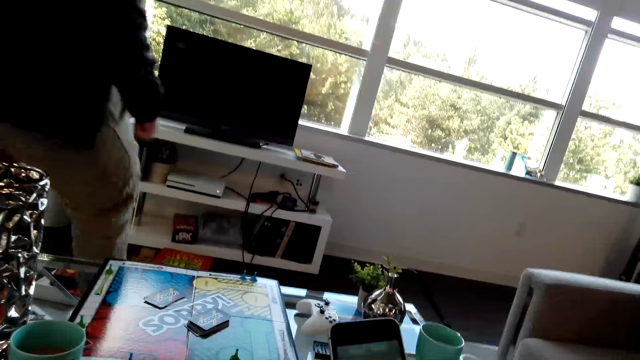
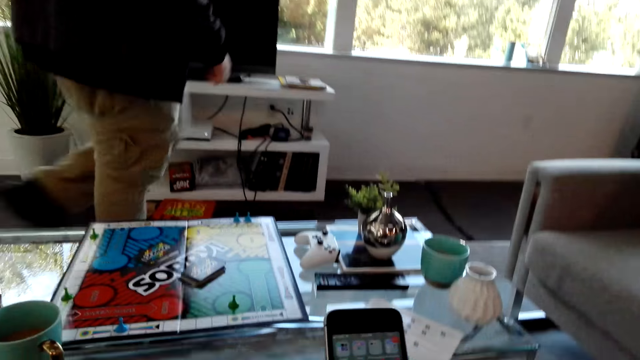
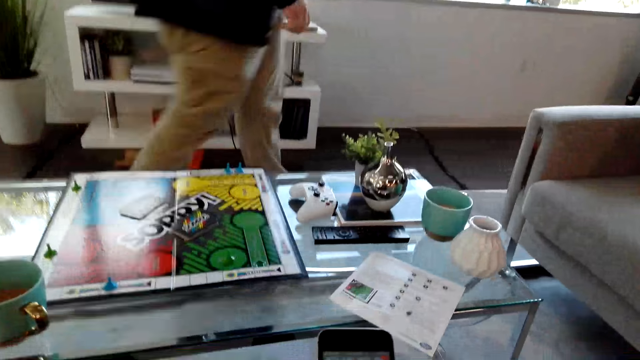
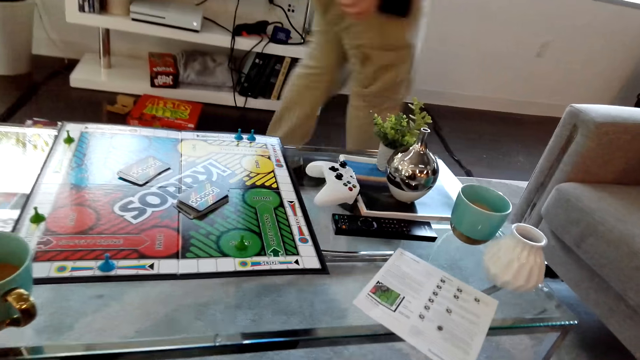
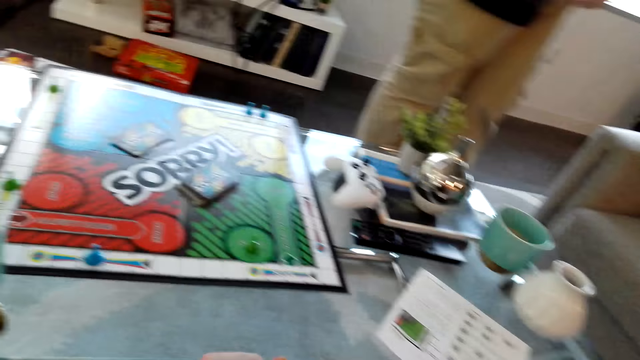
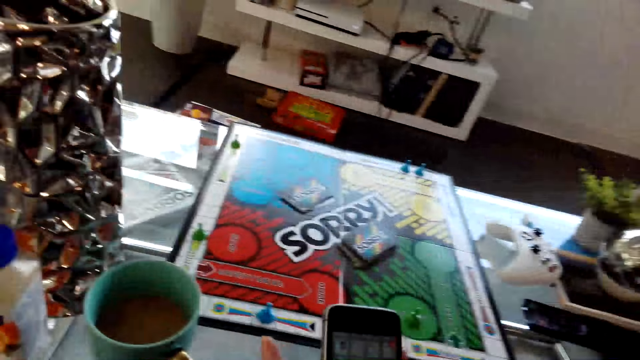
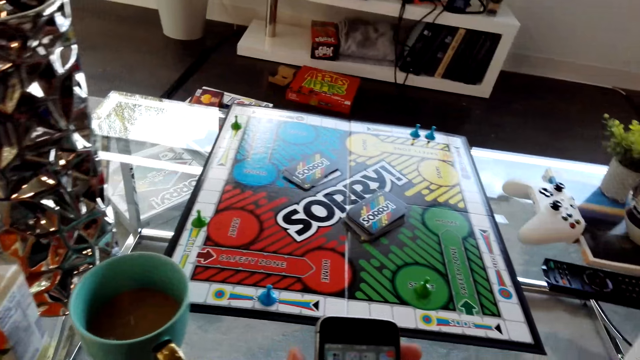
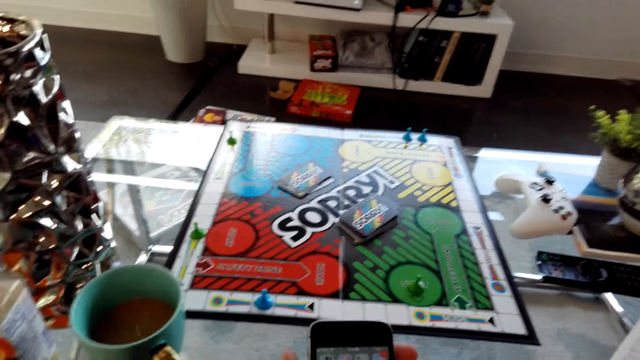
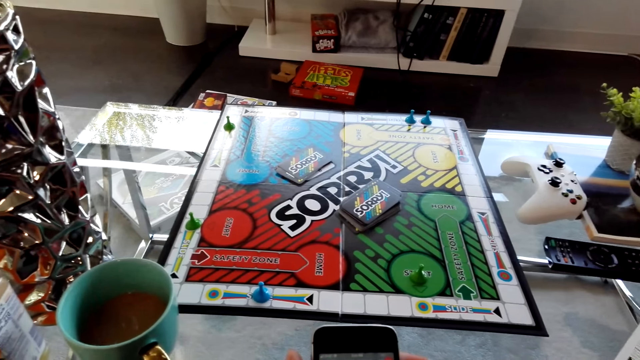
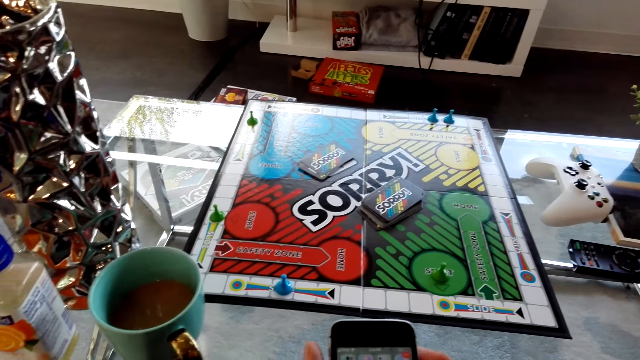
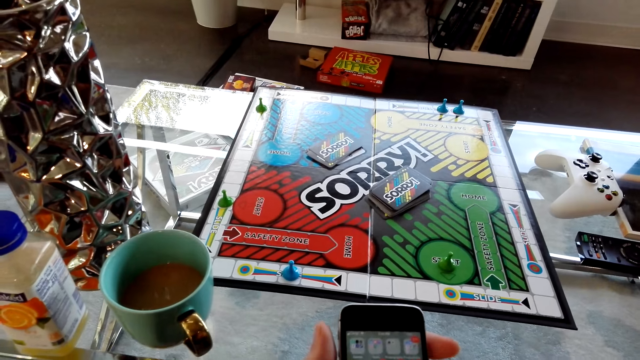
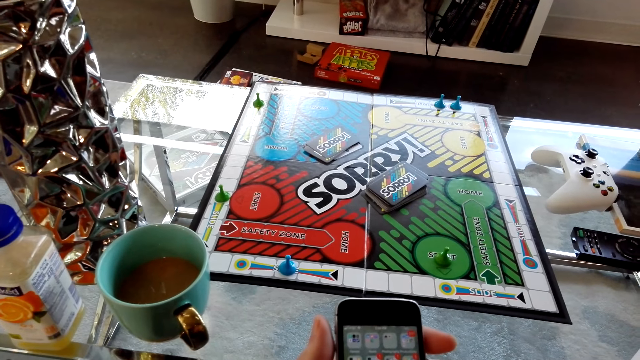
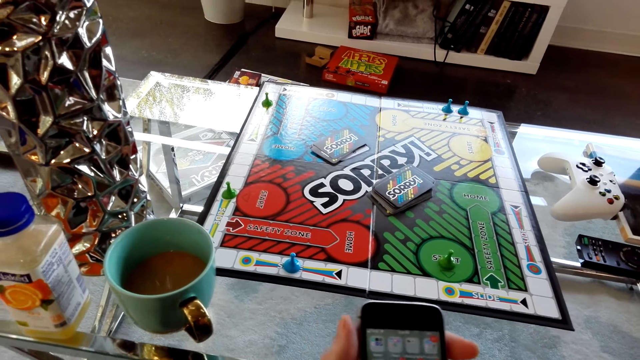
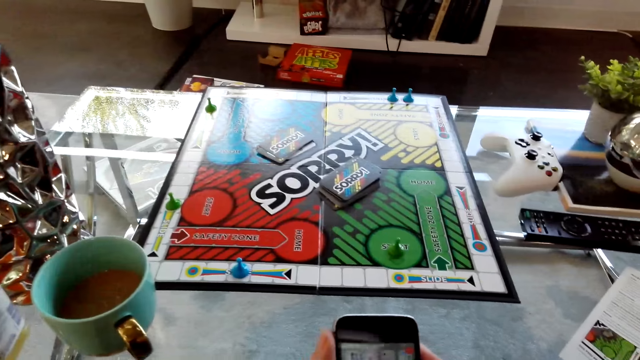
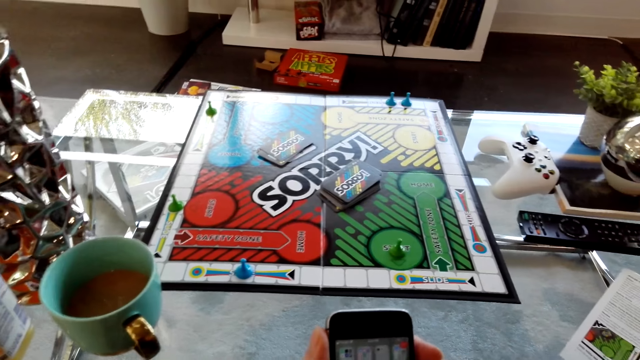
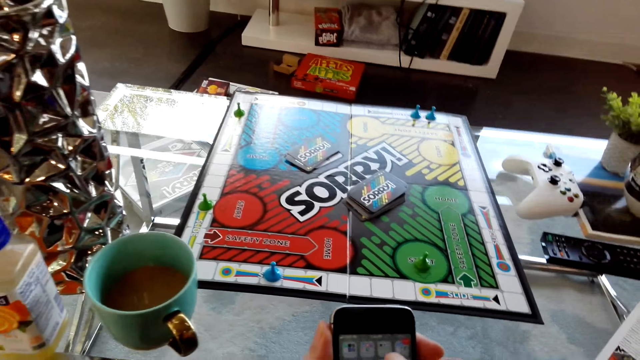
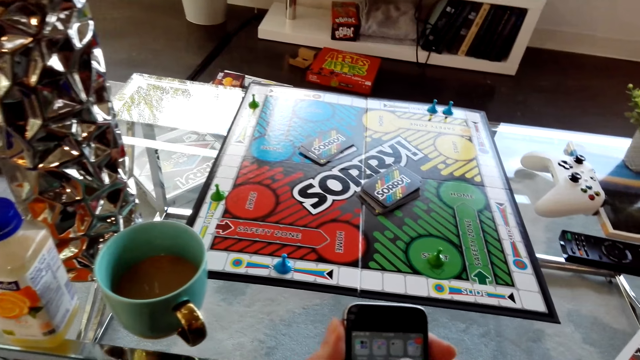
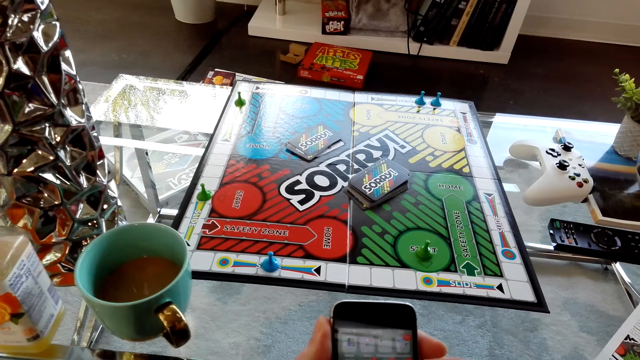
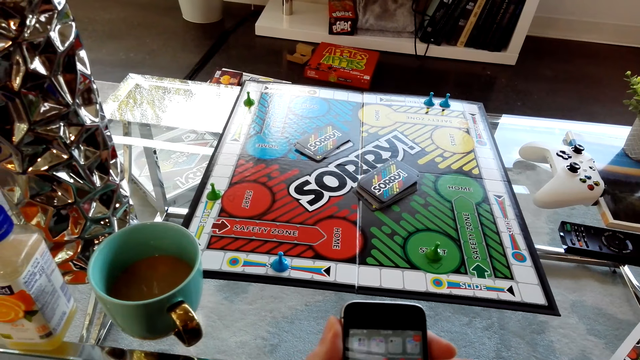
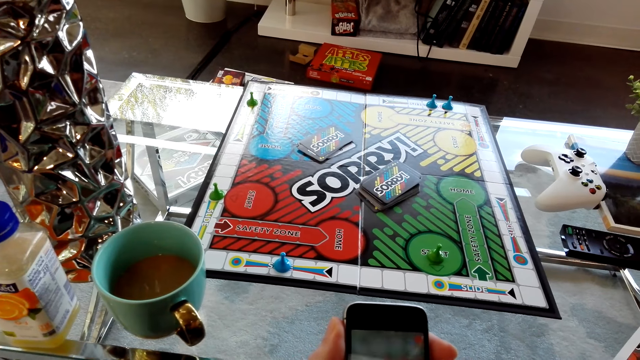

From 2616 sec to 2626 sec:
The camera wearer lifts up the phone. He uses his phone. The man walks on the floor. The camera wearer lifts up the hand. He dialogues with the man. He lifts up the phone. He scrolls the phone.

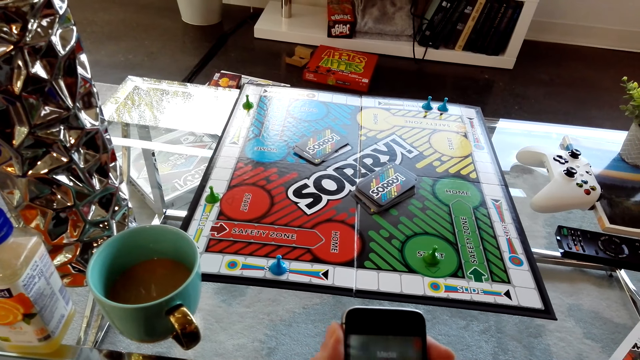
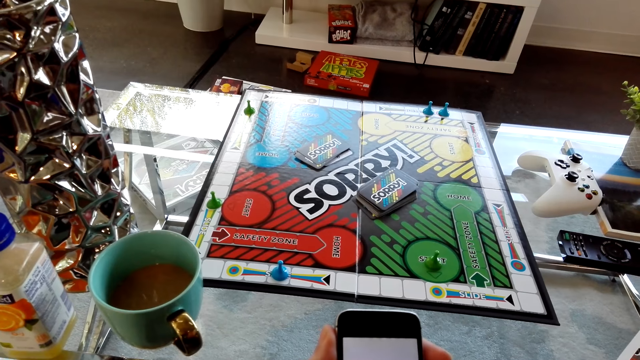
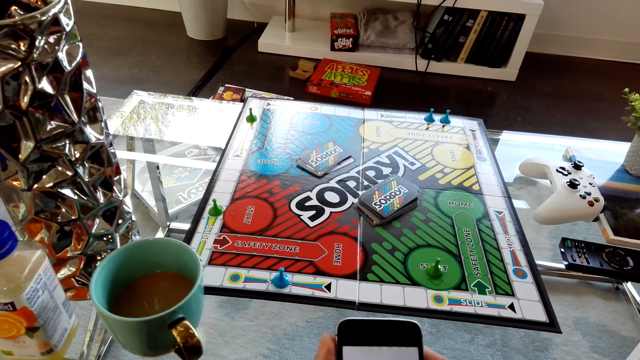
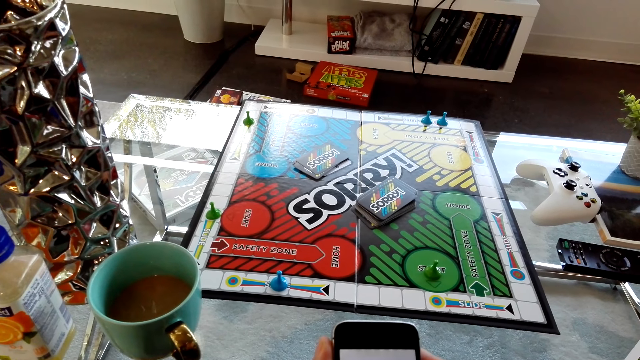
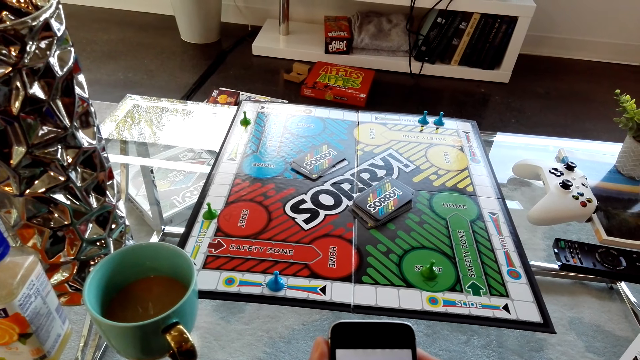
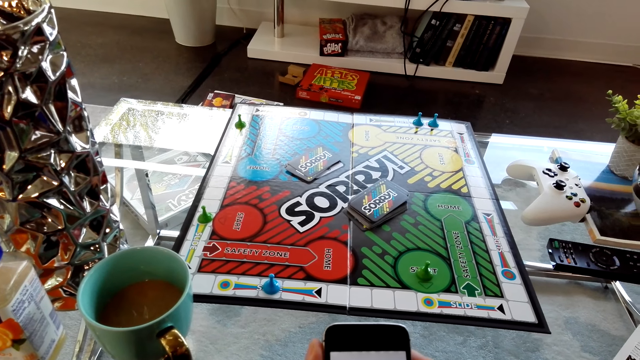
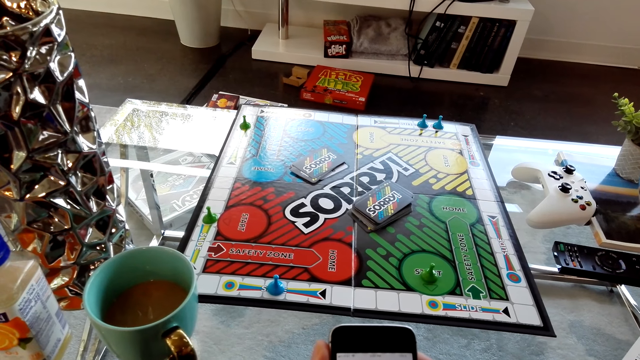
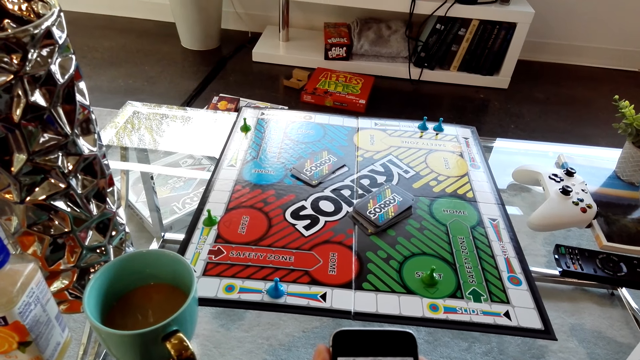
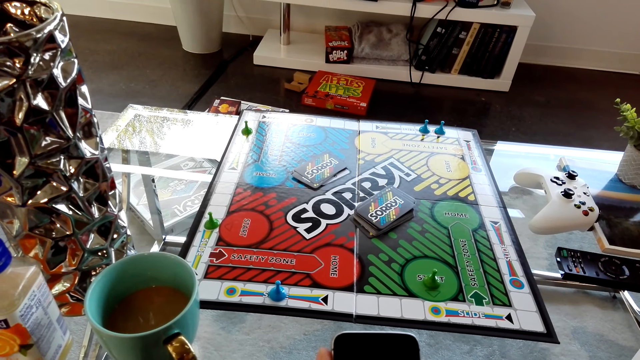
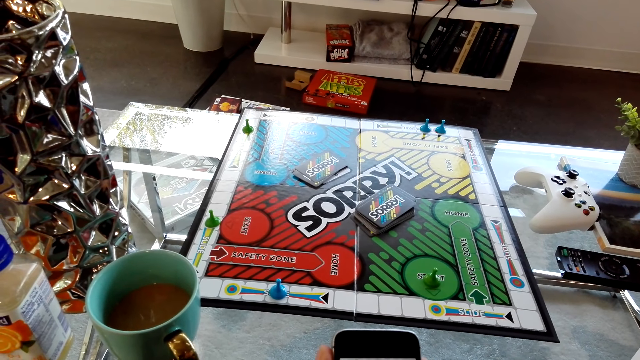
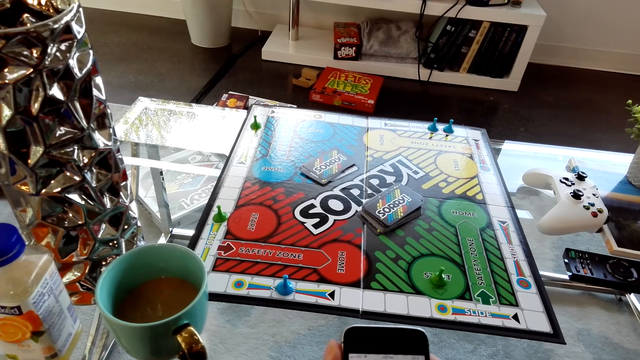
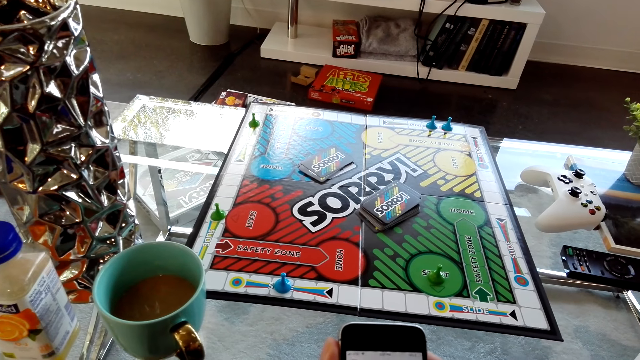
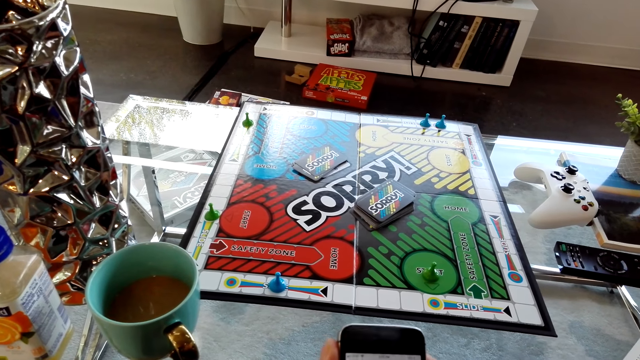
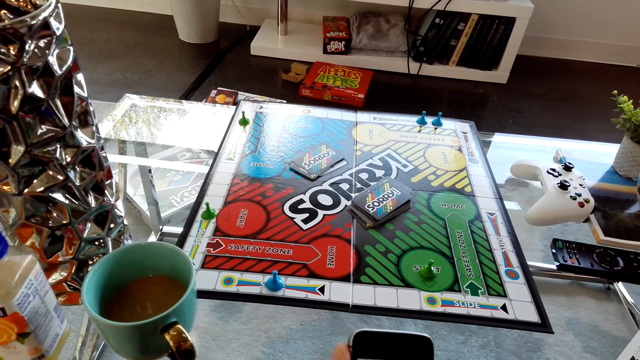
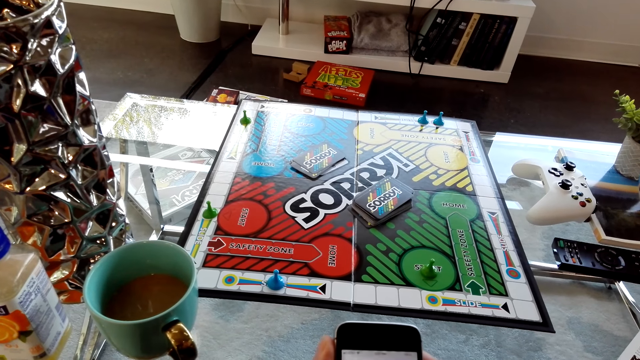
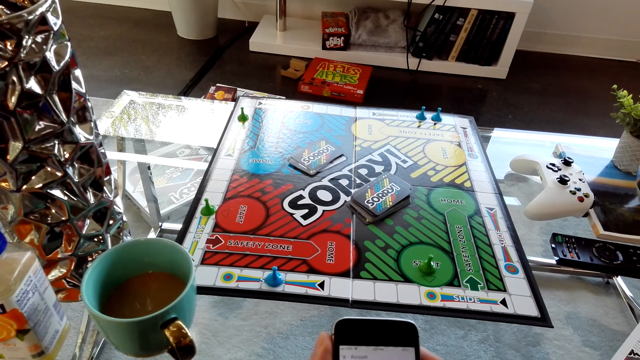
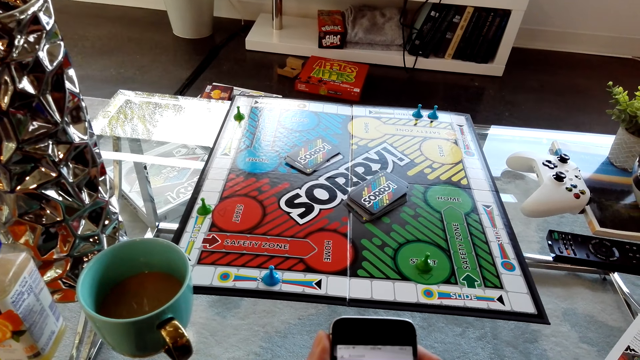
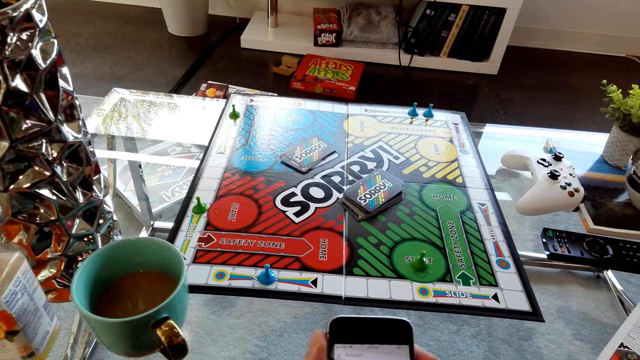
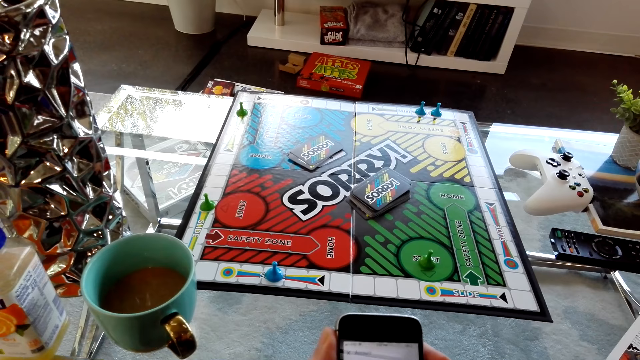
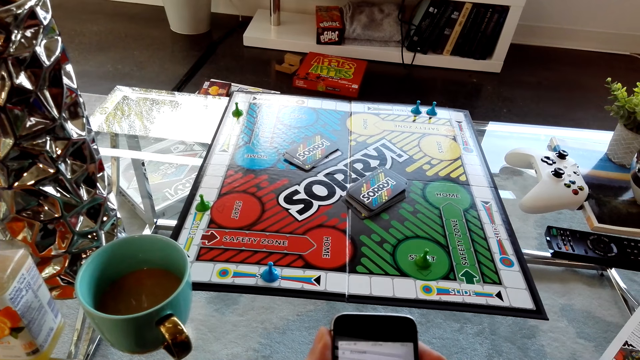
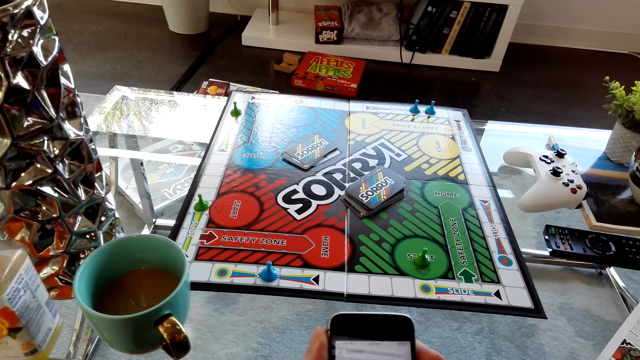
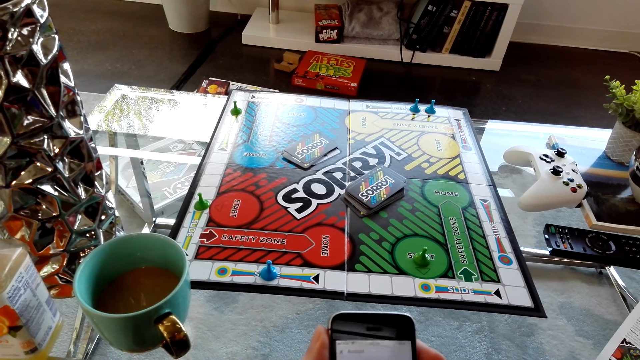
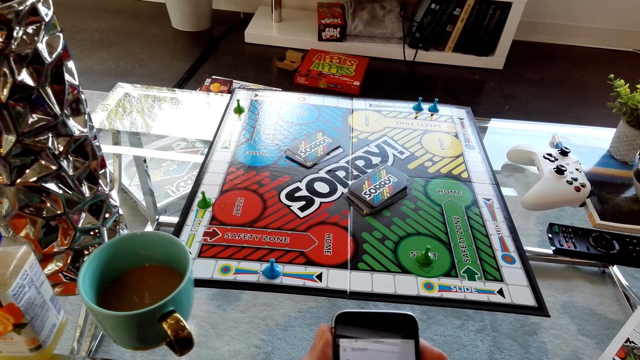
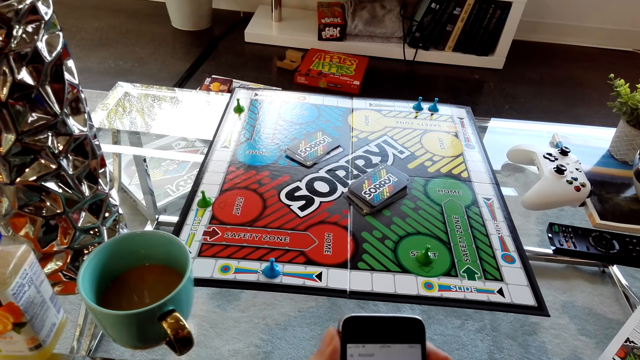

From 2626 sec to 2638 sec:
The camera wearer uses his phone.
